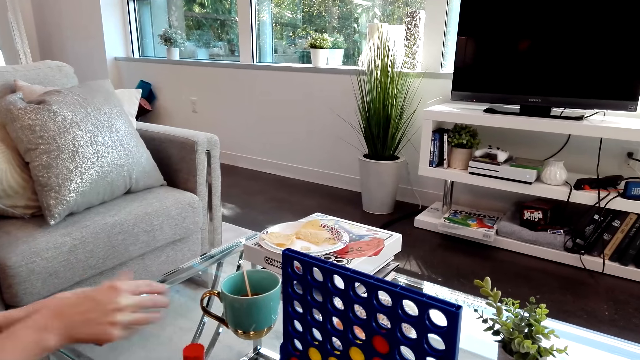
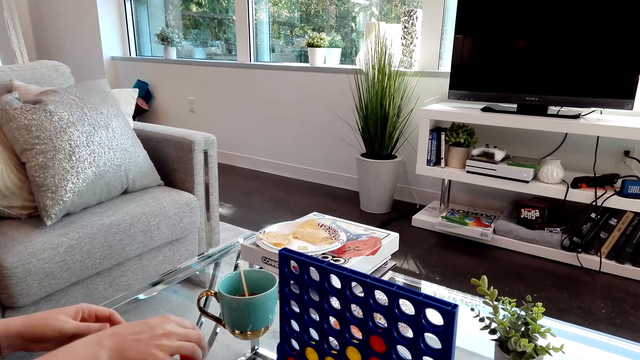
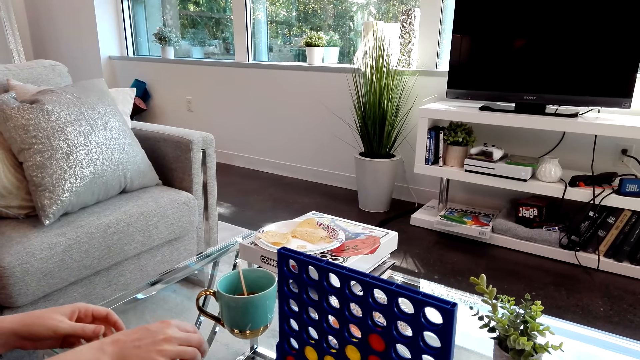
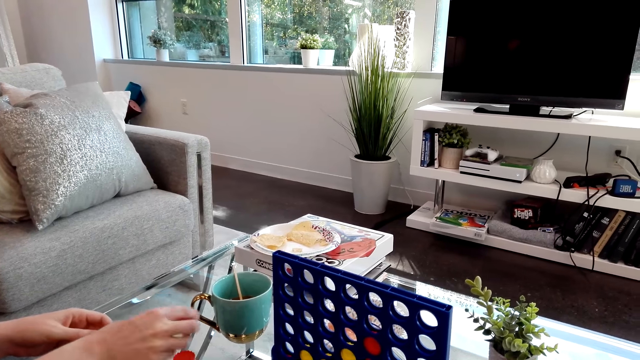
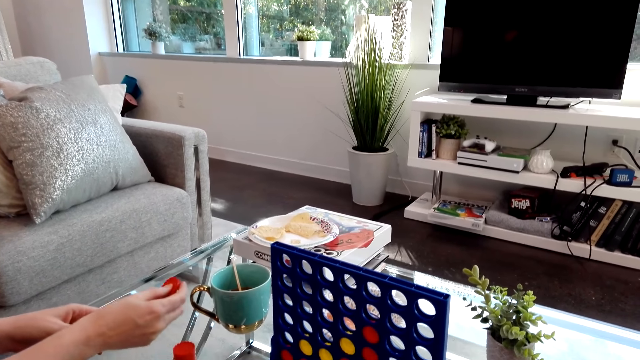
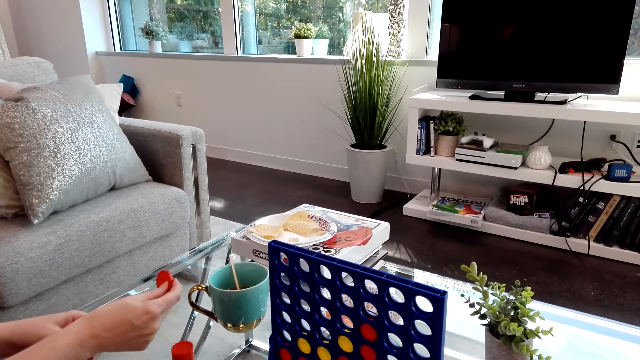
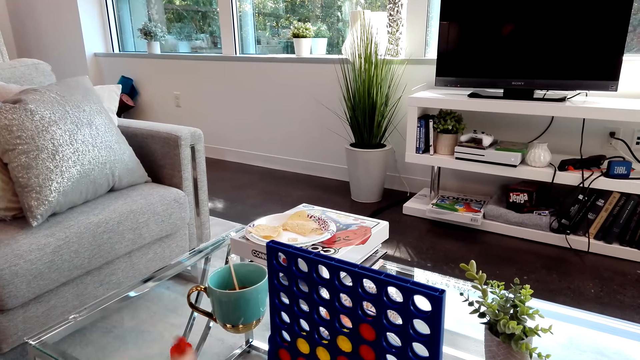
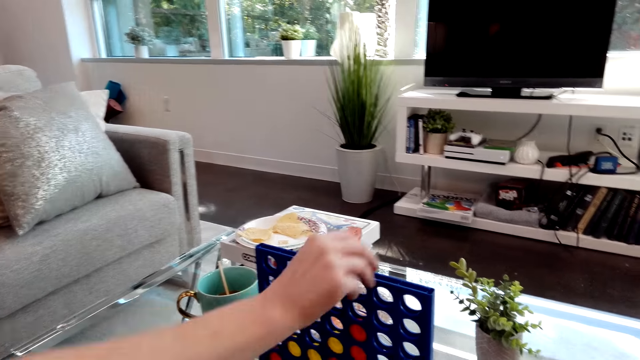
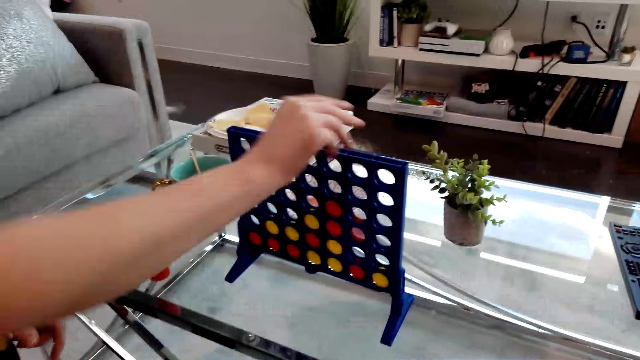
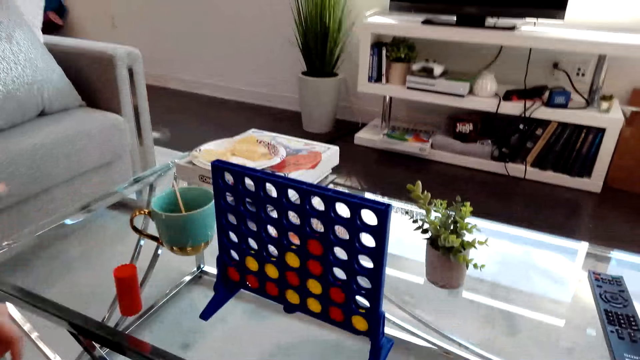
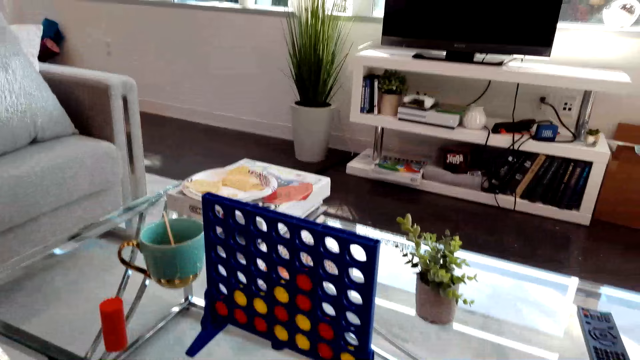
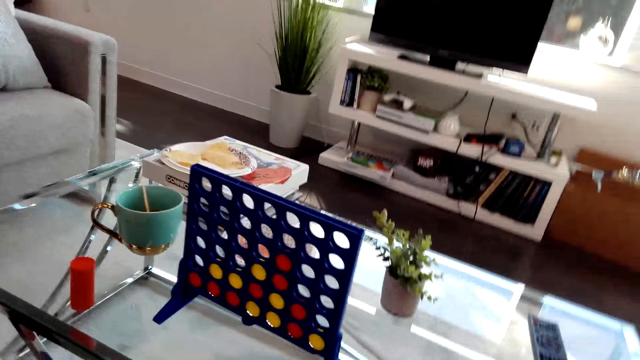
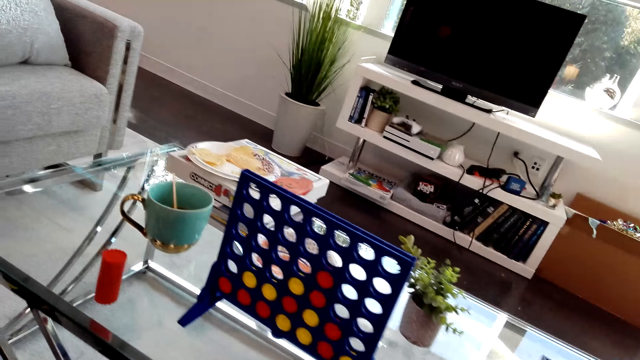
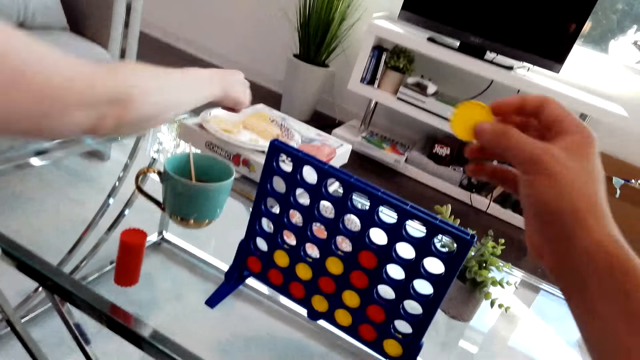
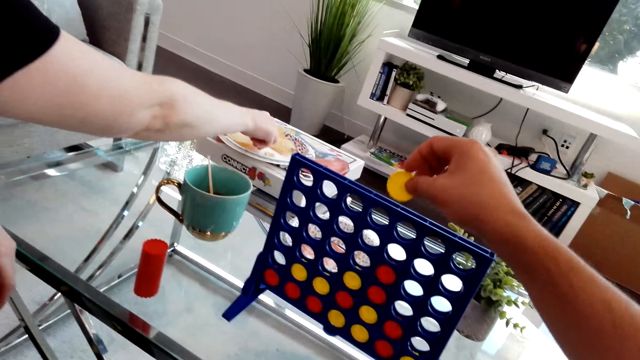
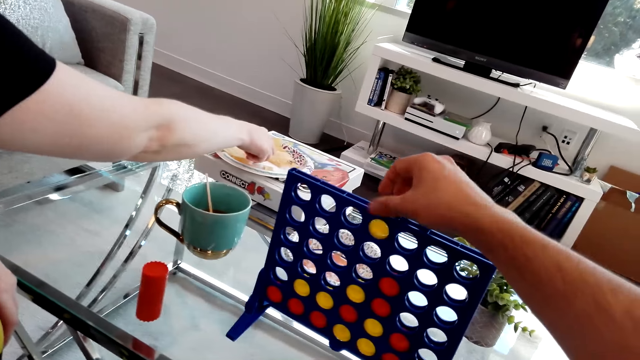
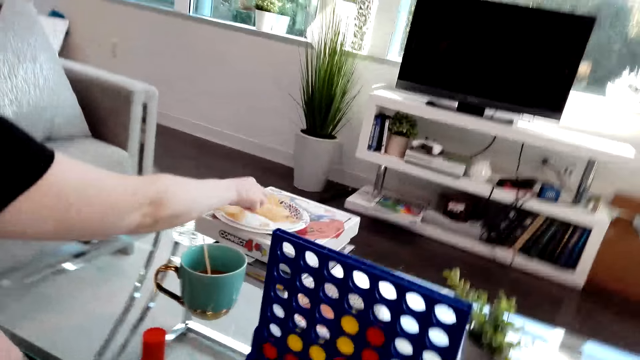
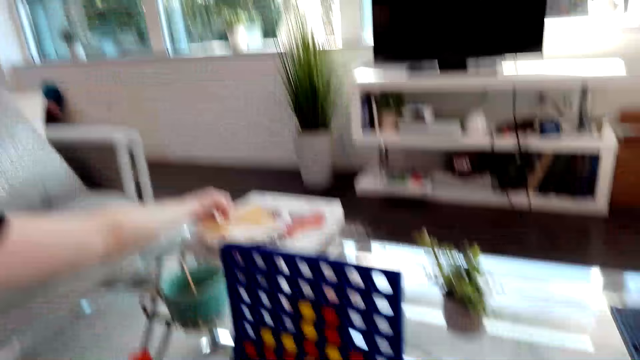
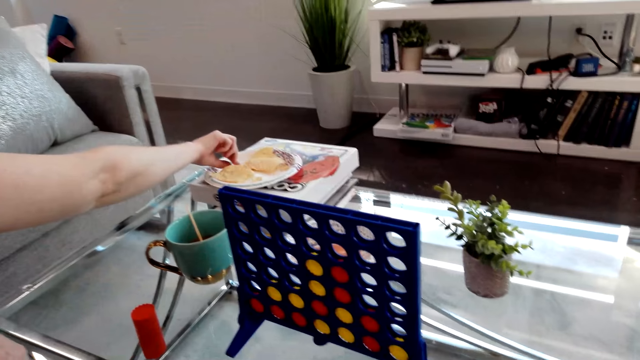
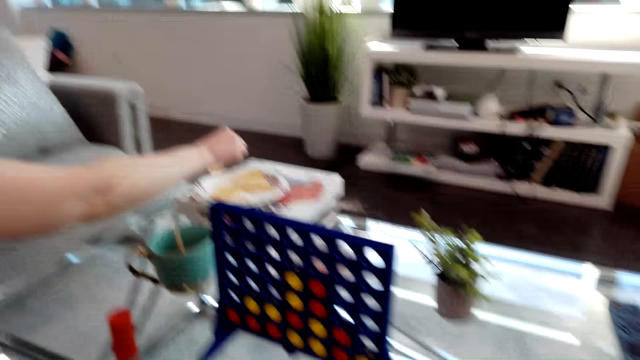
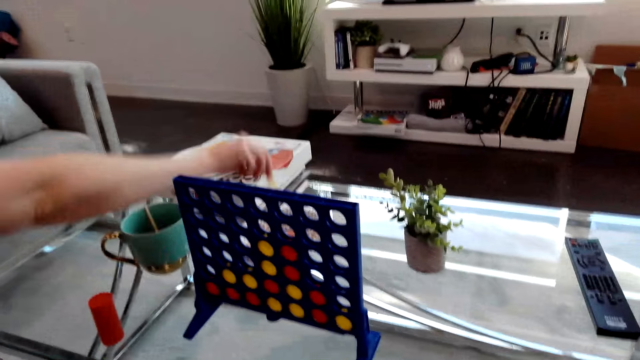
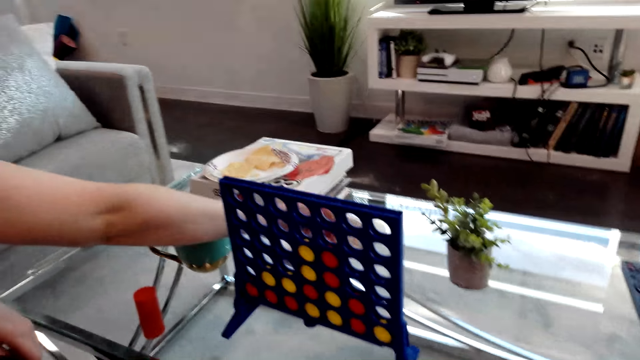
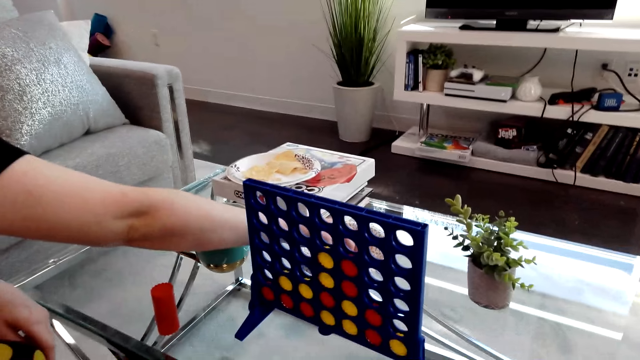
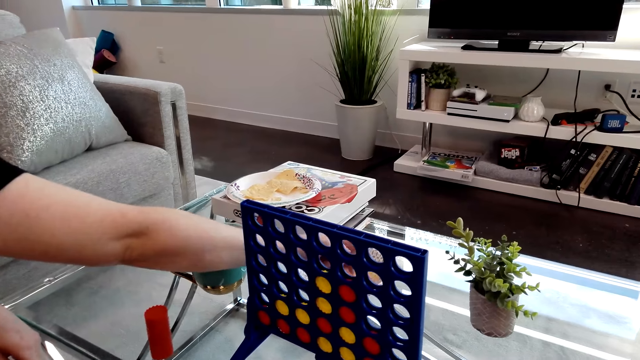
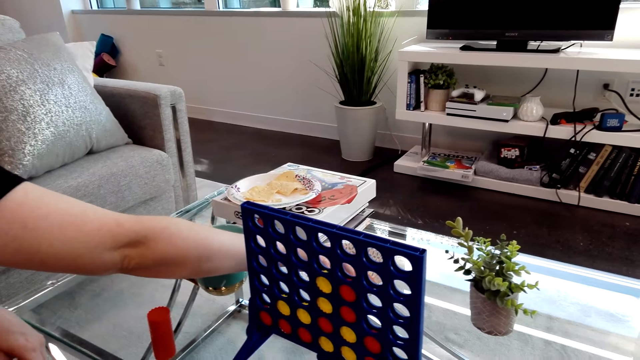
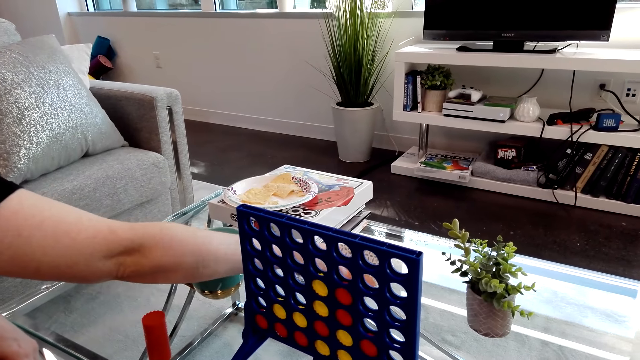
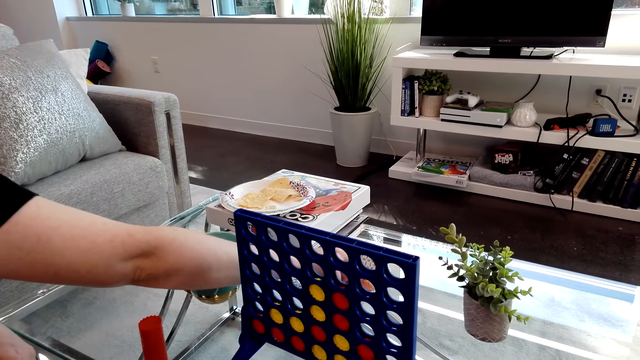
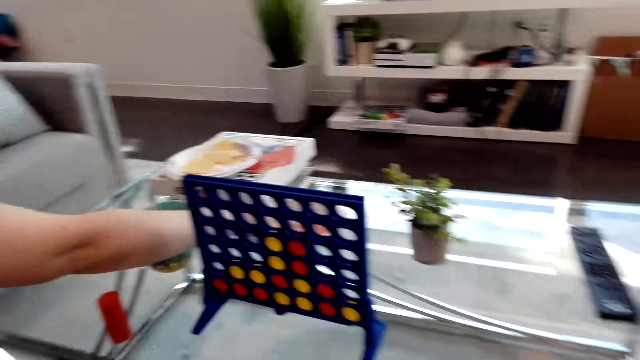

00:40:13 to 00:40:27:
The lady picks connect 4 game coins from the table, drops connect 4 game coins on the board, and plays the connect four game. The camera wearer plays the connect four game and drops connect 4 game coins on the board. The lady picks a snack from the plate and dips the snack in sauce on the bowl.

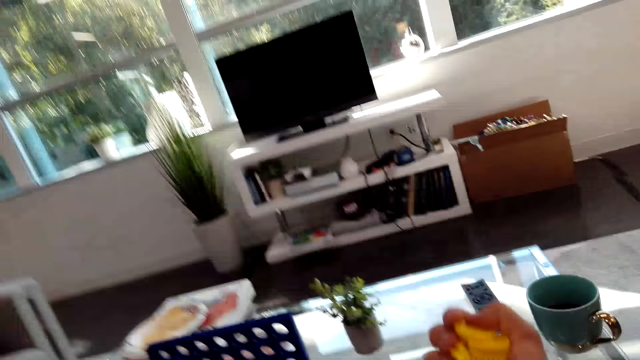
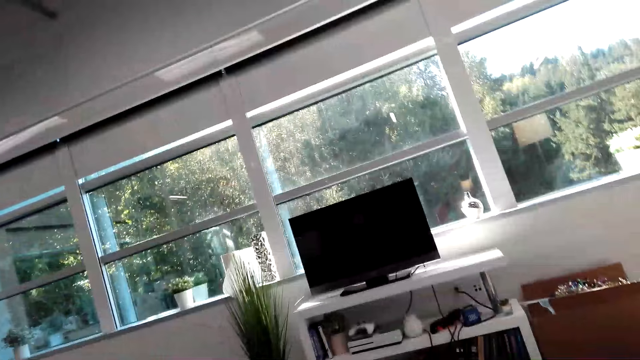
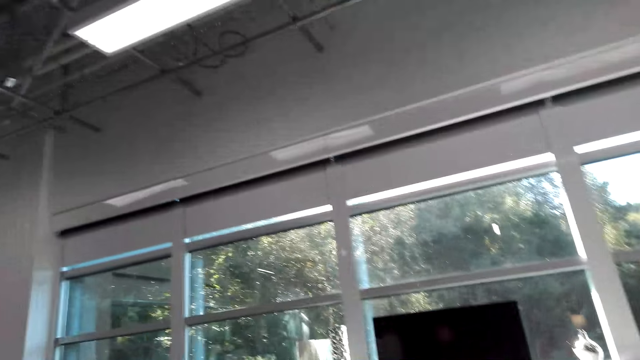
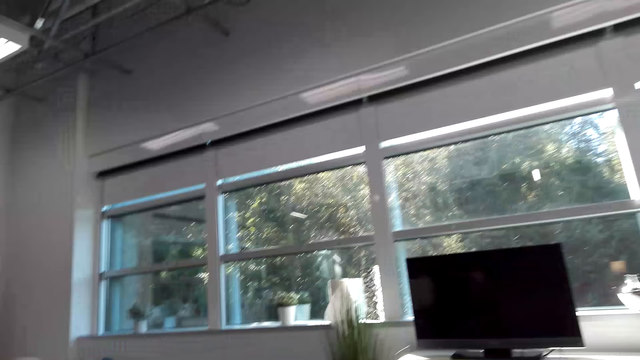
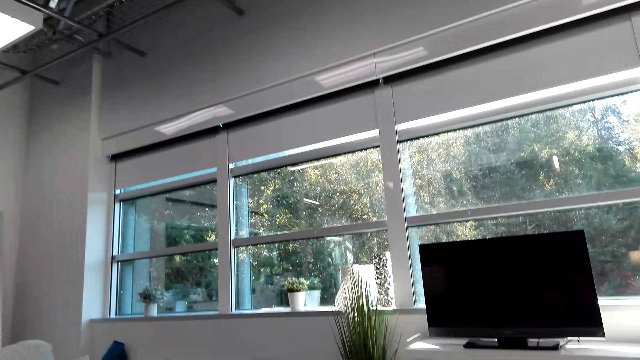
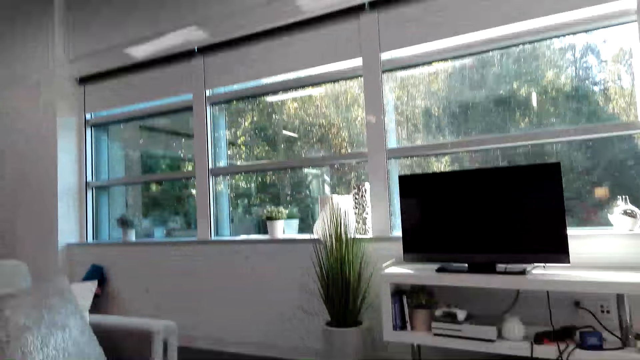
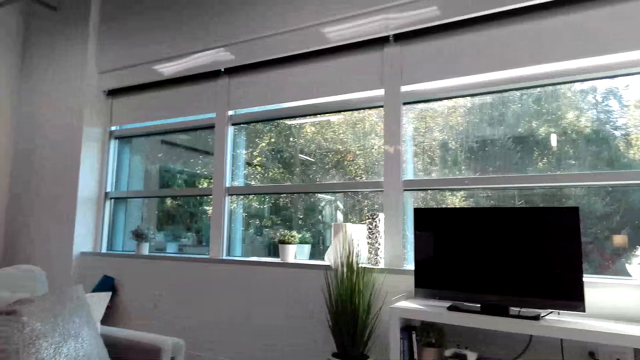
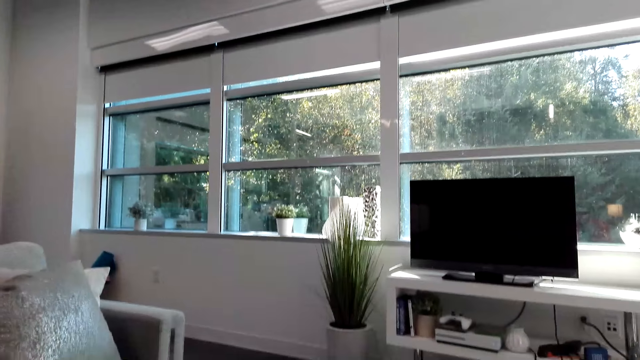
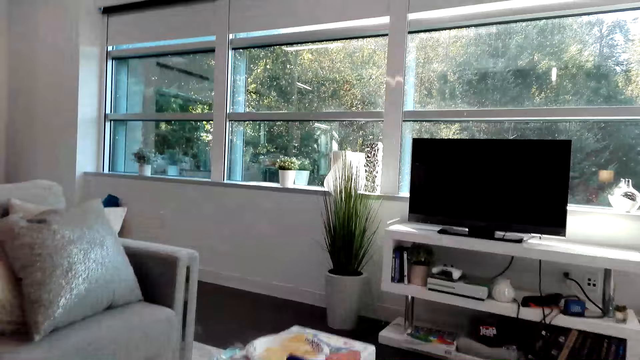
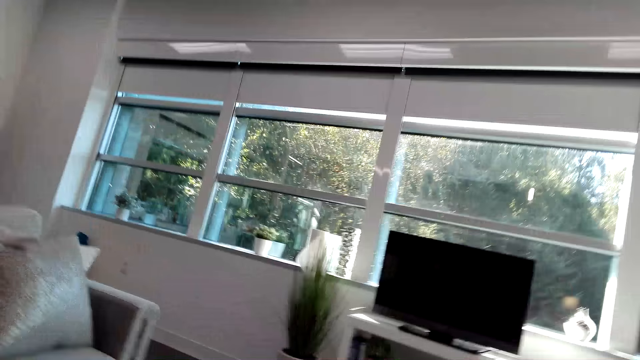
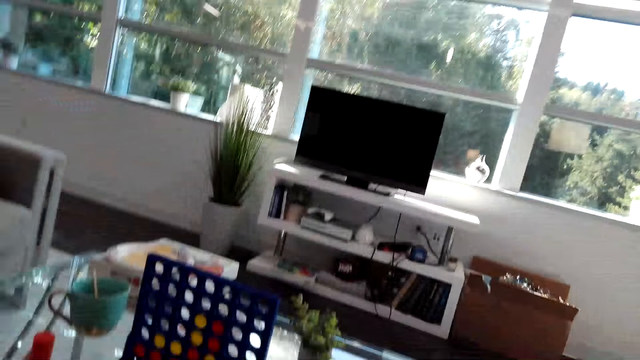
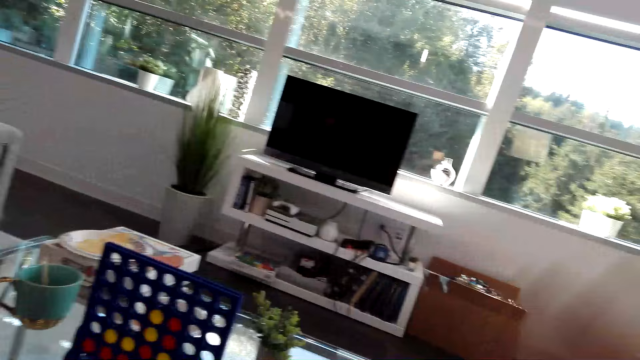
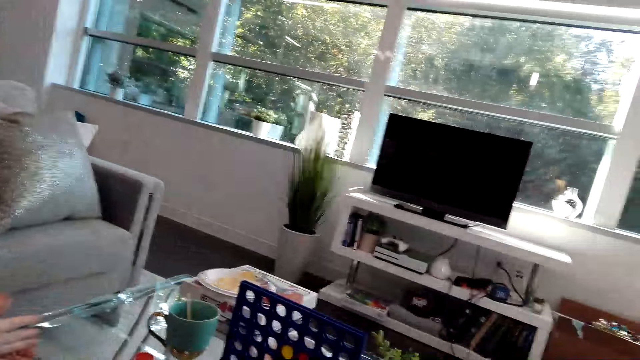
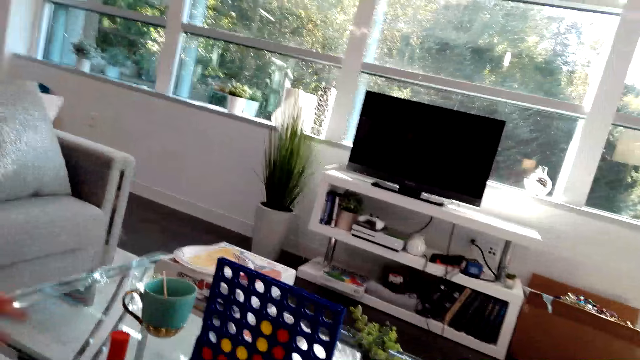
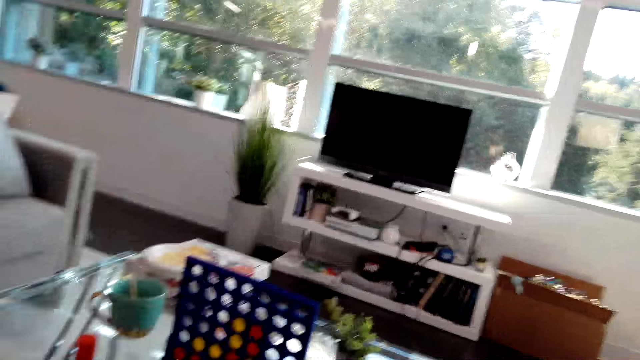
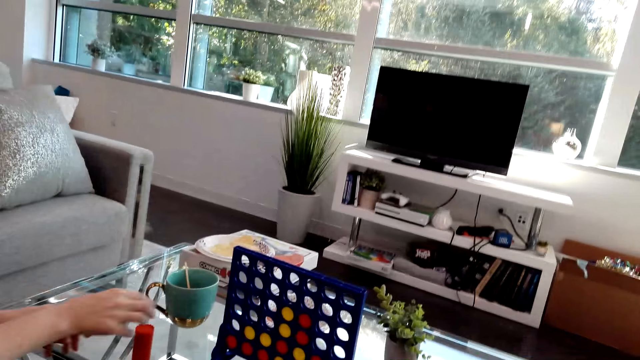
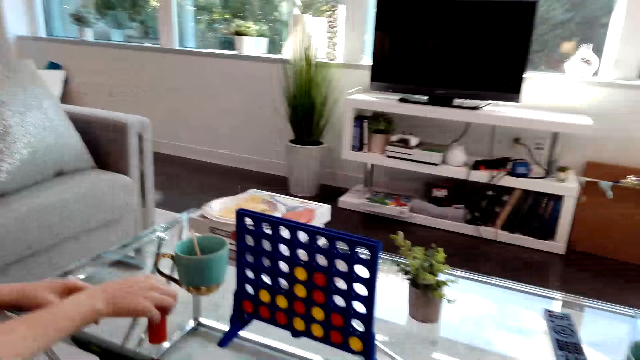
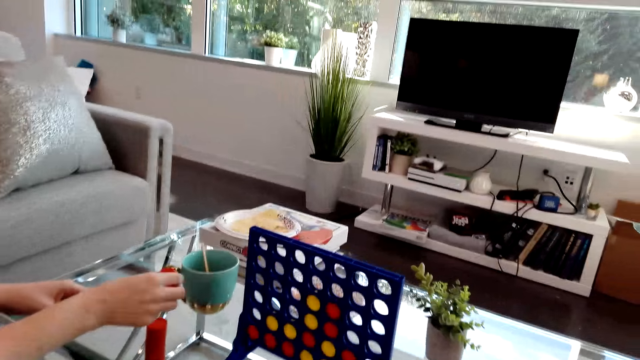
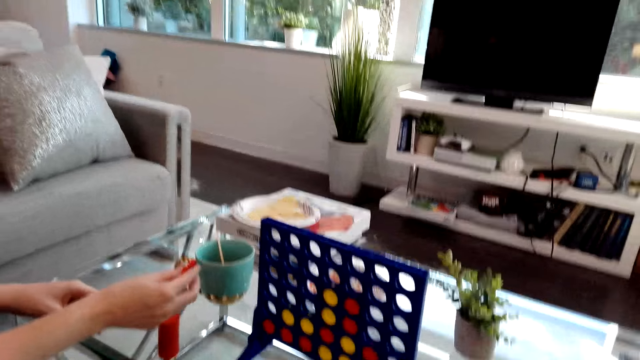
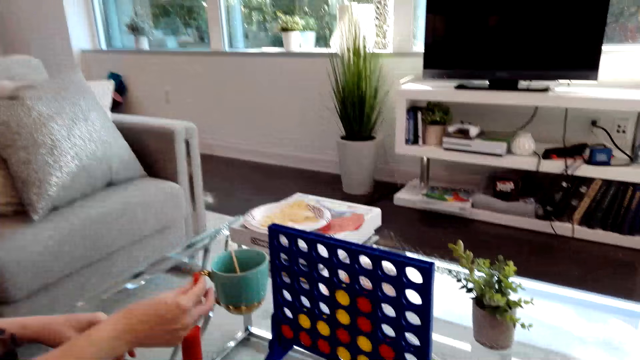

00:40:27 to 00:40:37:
The camera wearer holds Connect 4 game board coins. They look aside. Someone picks up Connect 4 game coins from the table.
